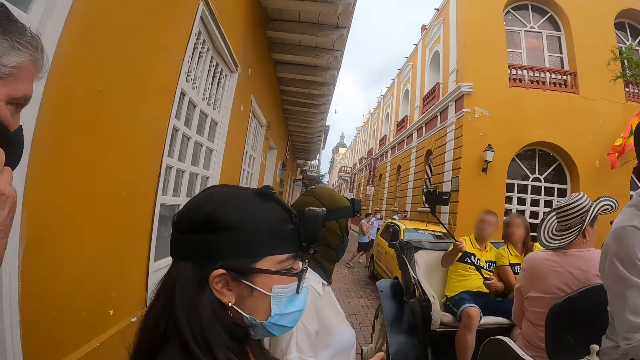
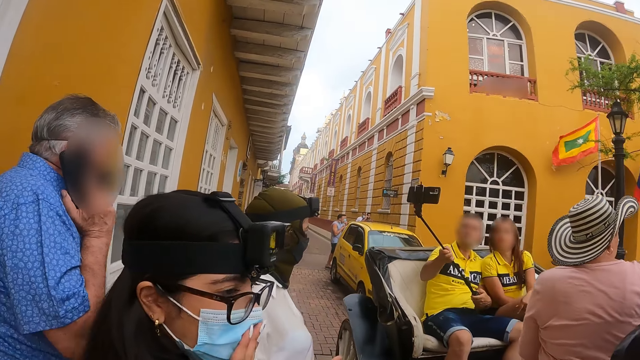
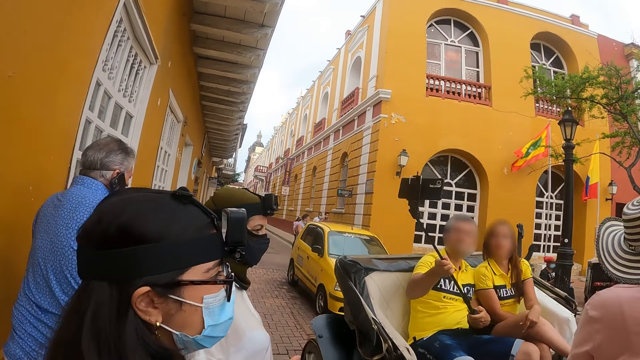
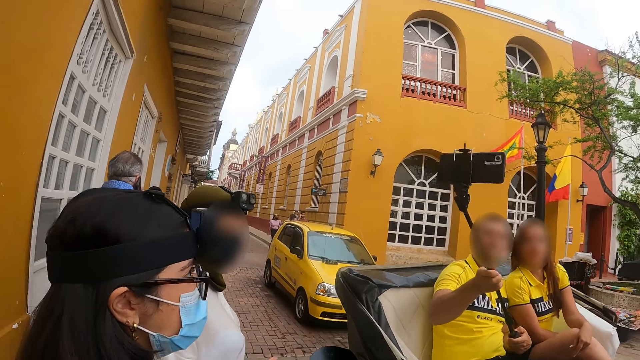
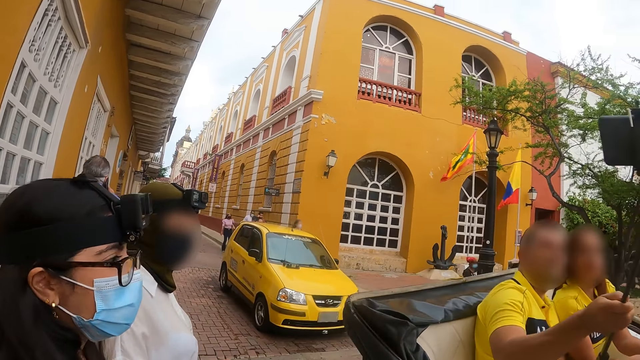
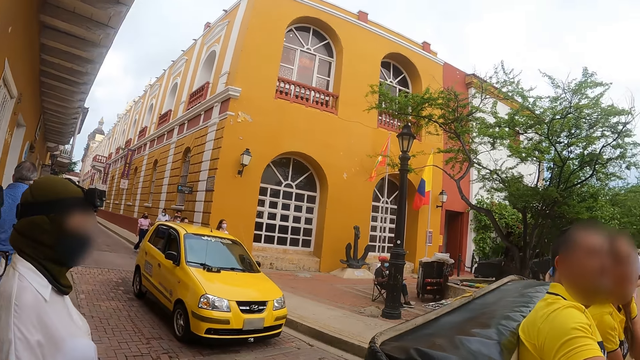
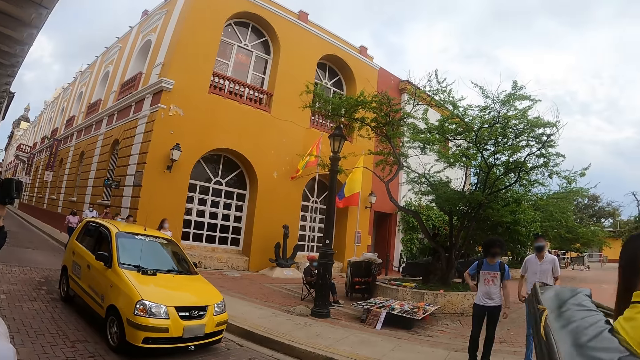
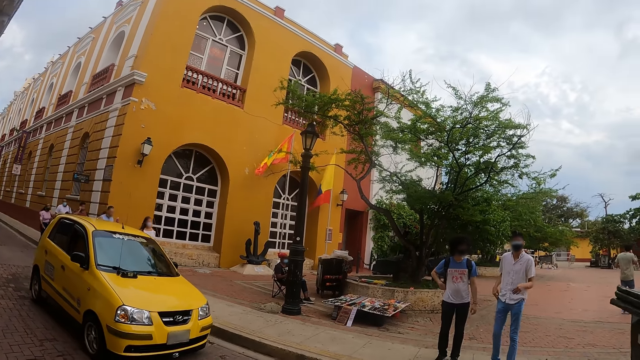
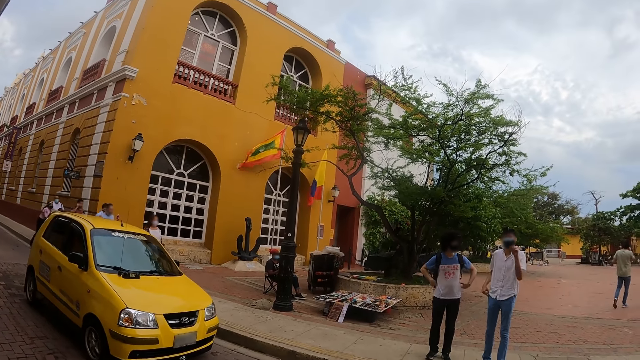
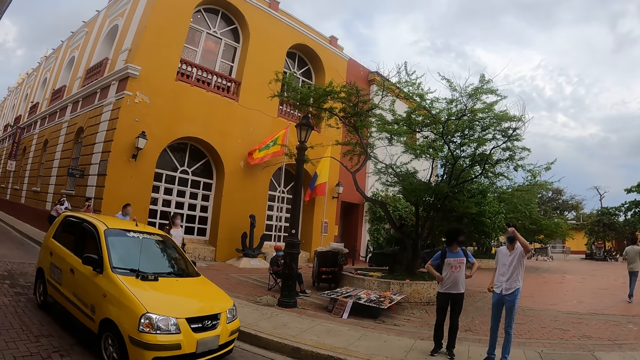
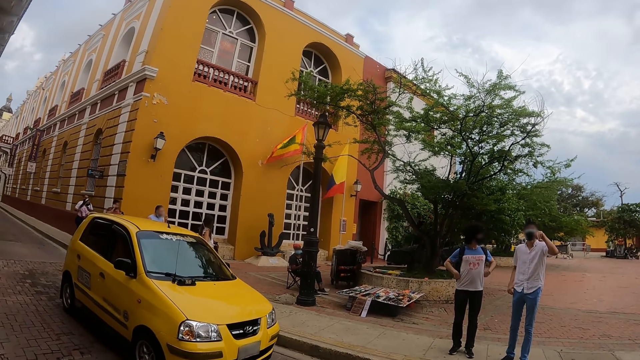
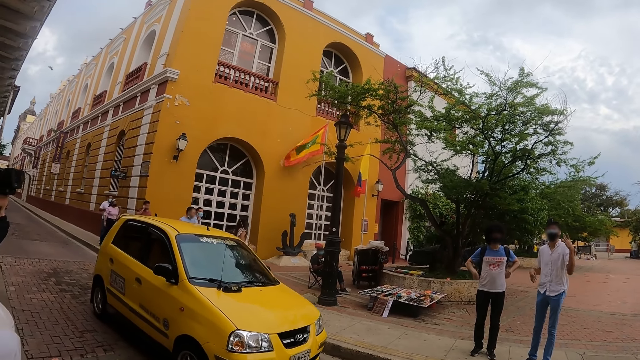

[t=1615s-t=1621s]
The camera wearer looks around.

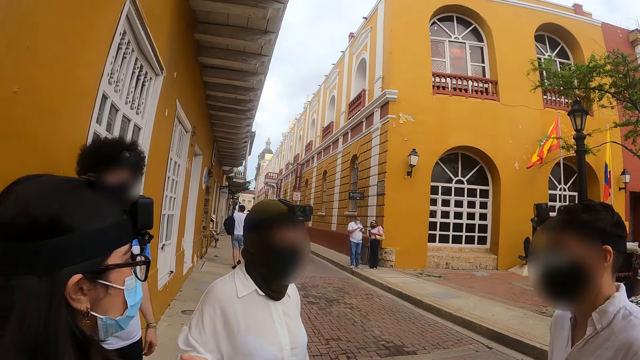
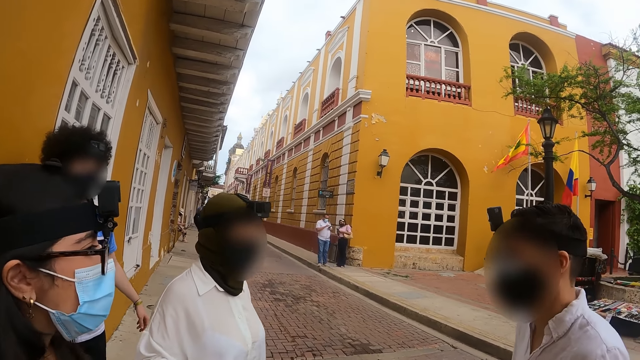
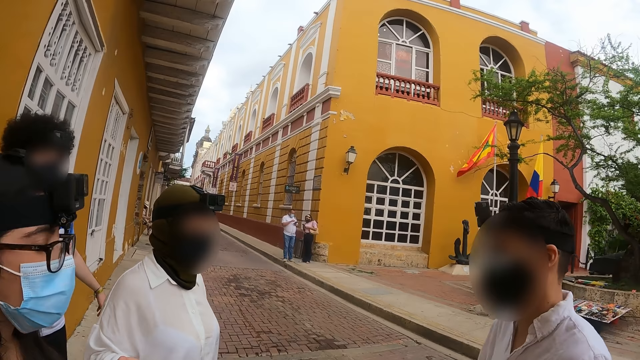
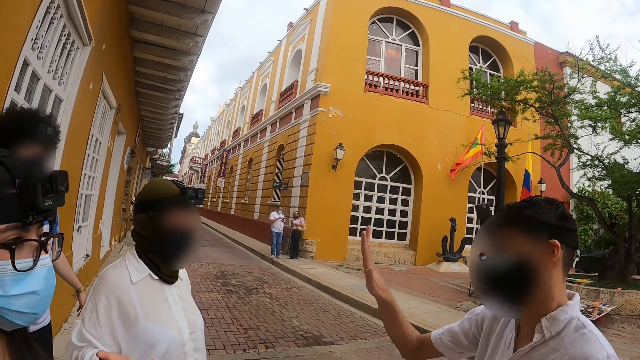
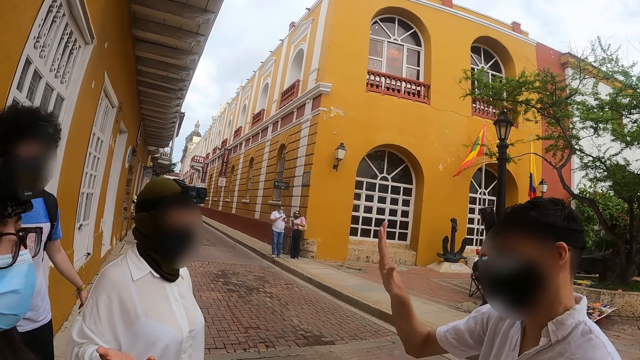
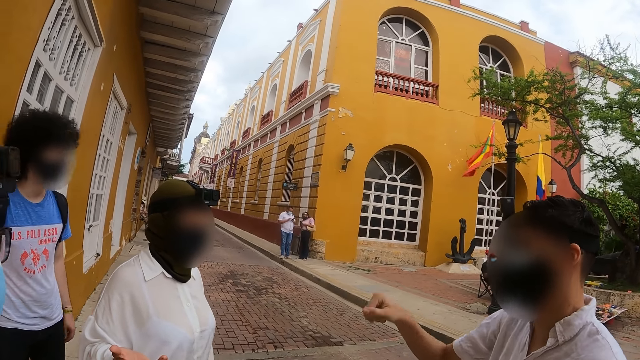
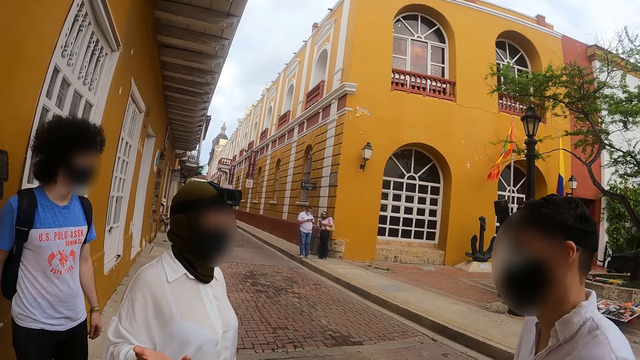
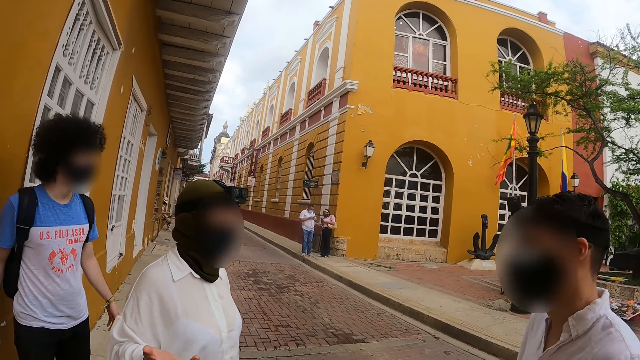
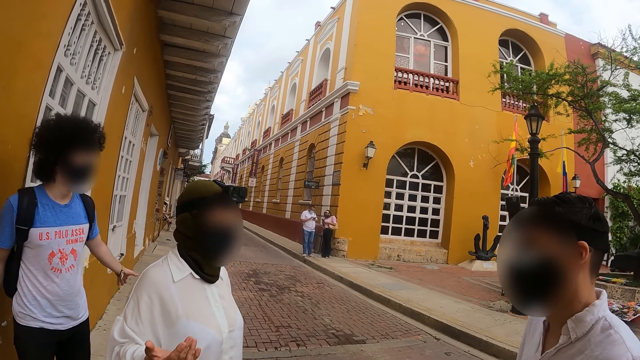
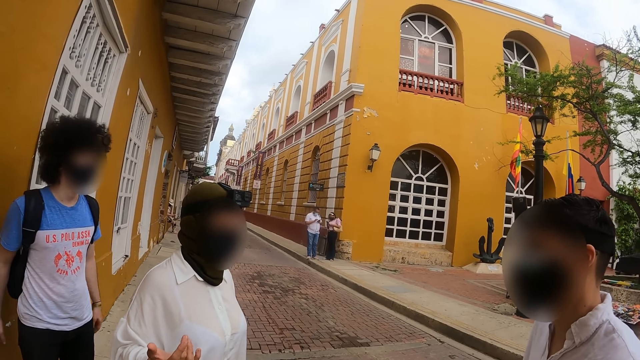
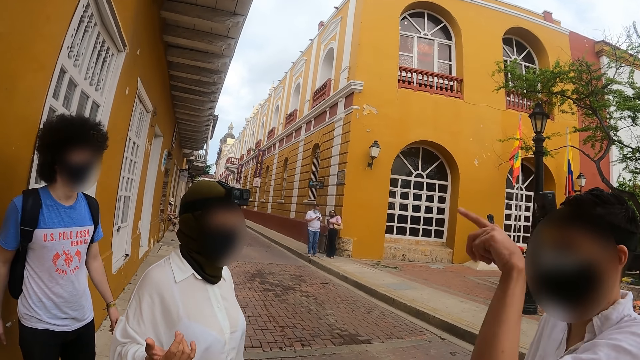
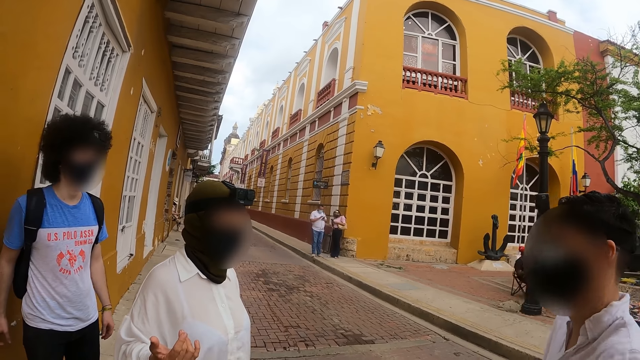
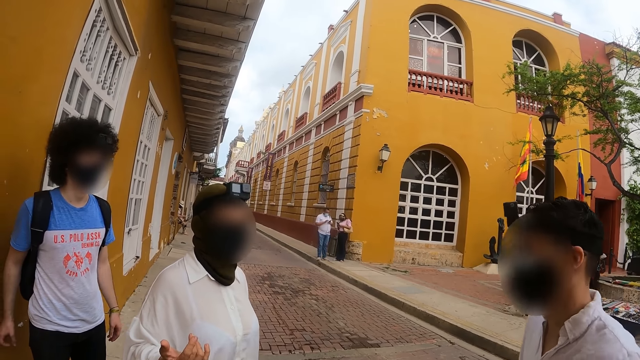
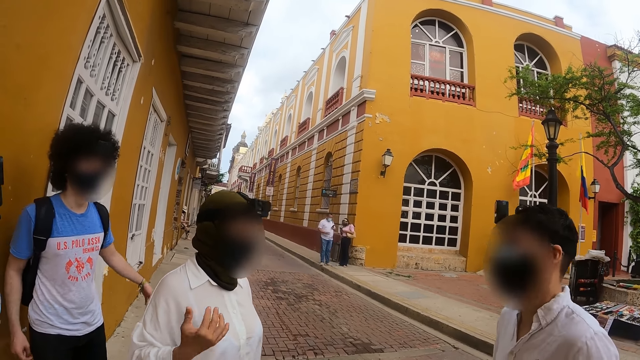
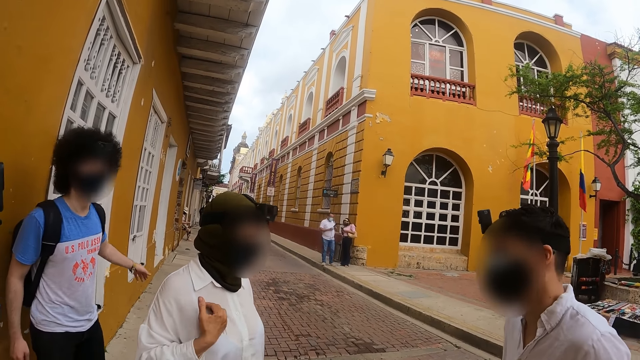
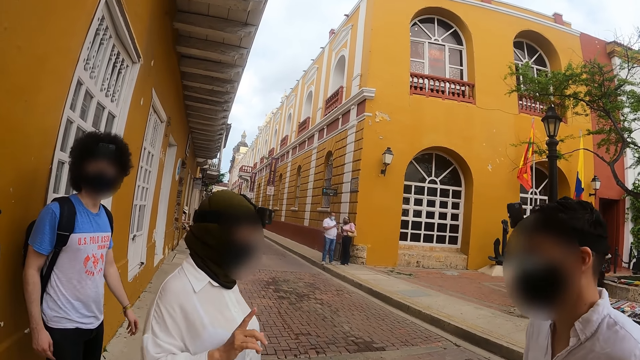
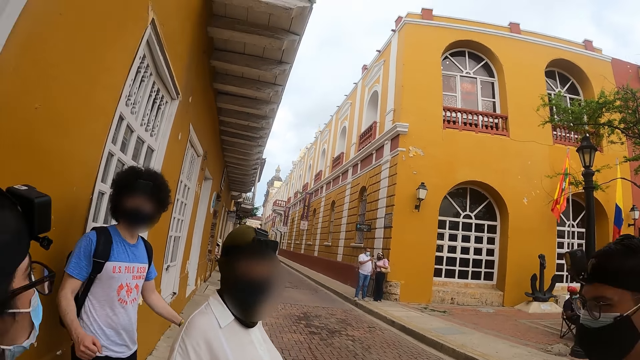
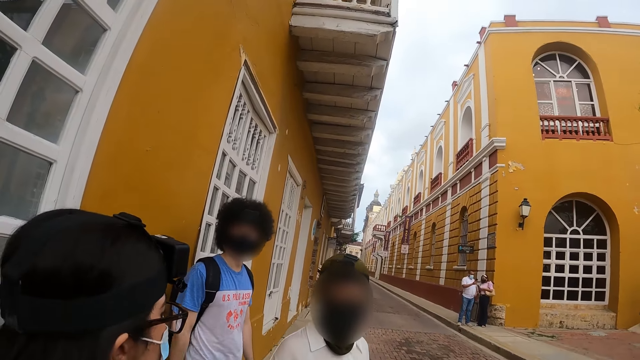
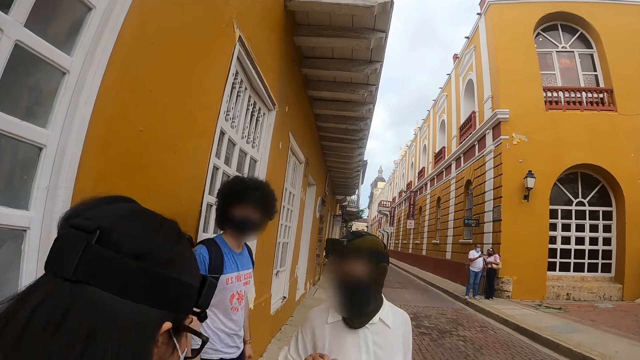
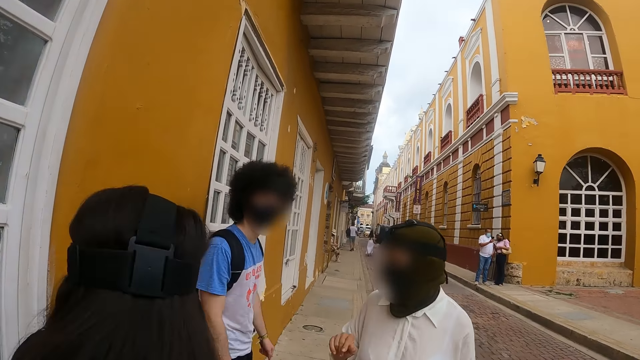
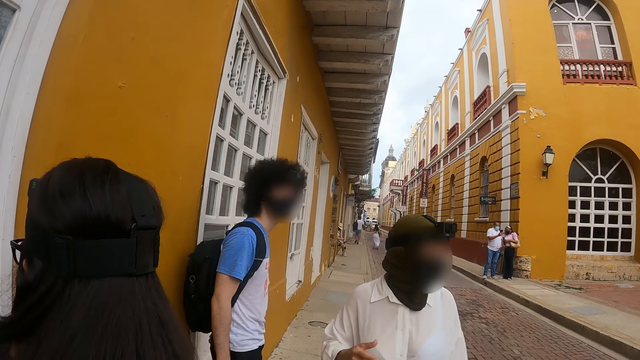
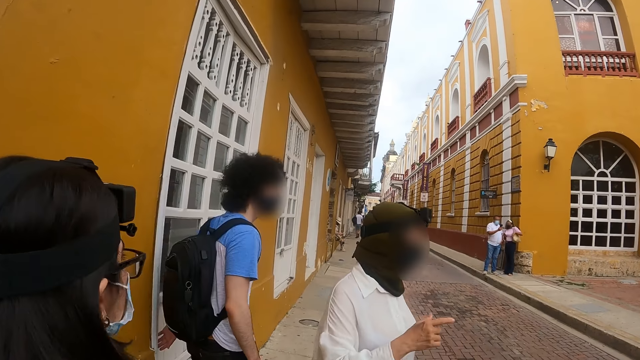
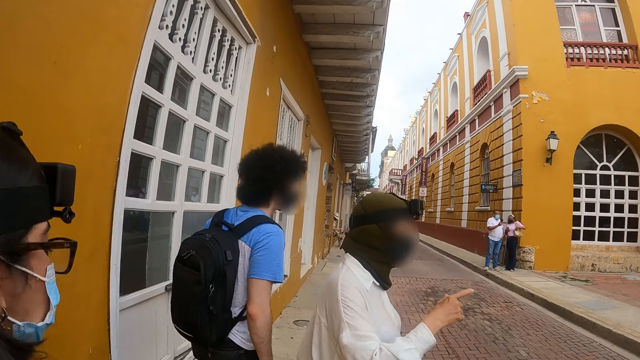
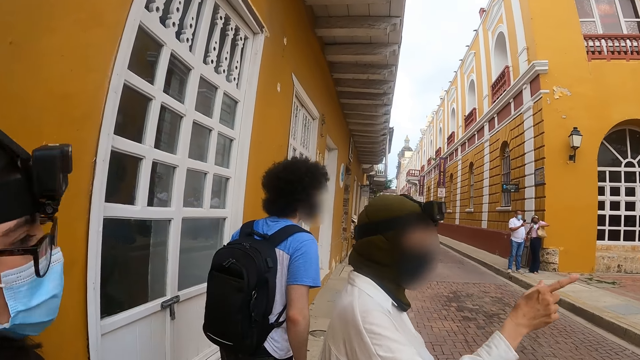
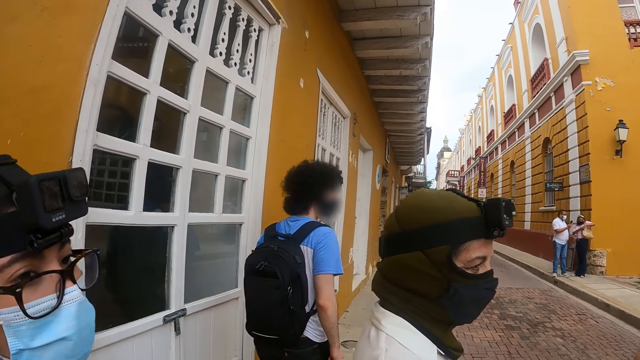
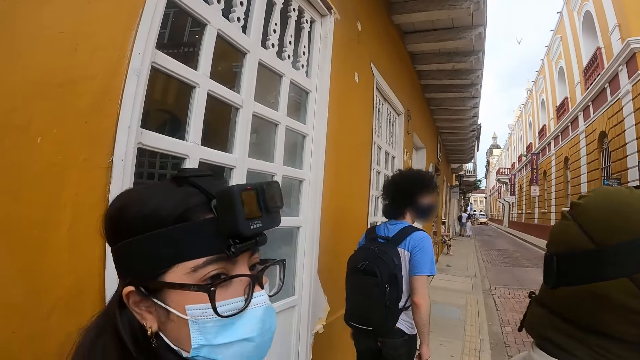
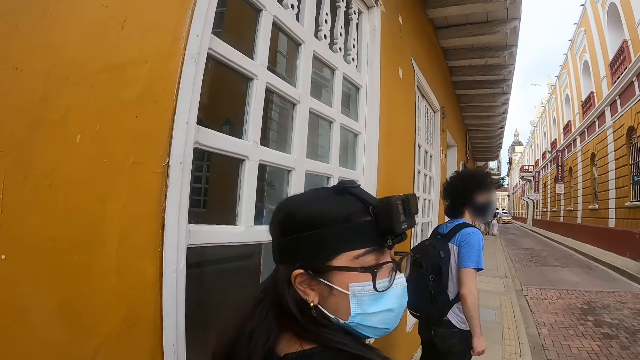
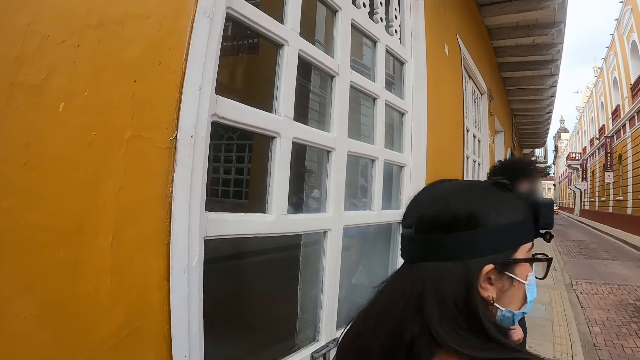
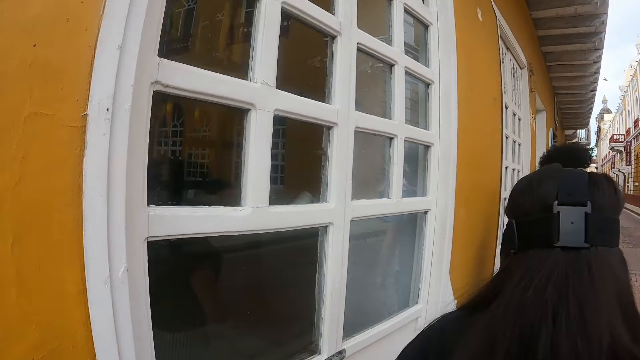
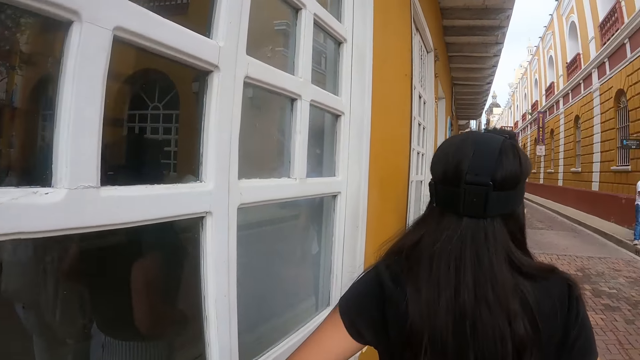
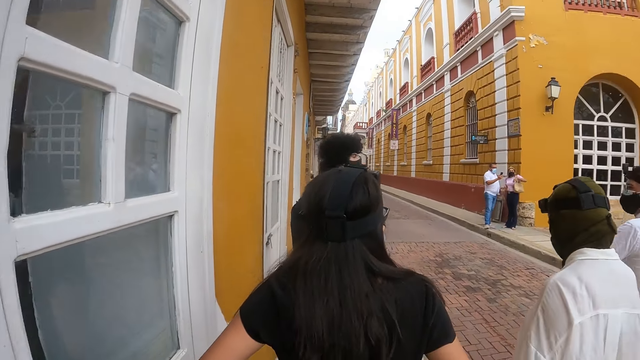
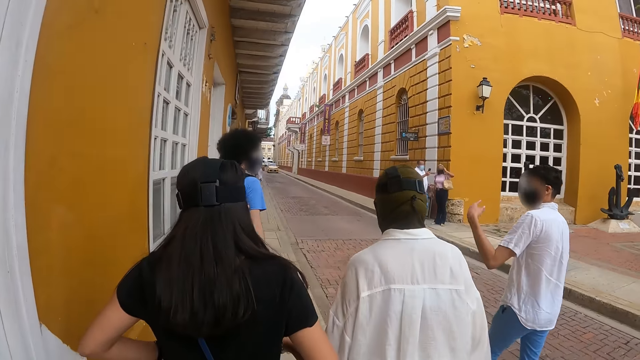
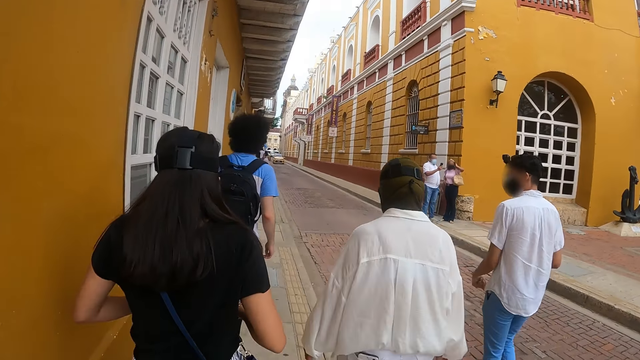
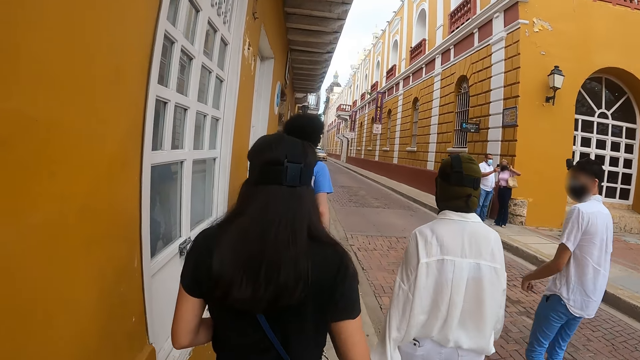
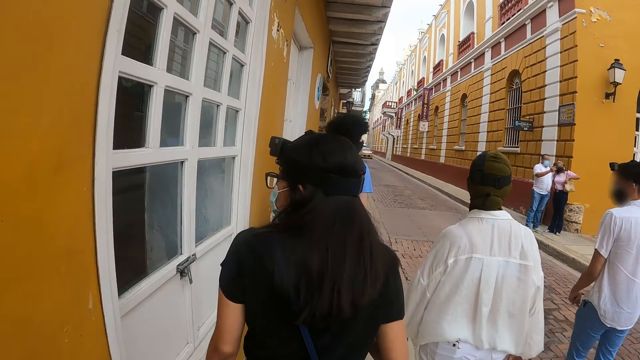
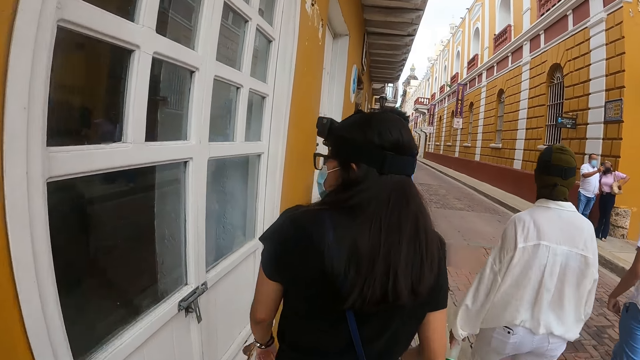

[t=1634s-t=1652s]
A man gestures. Another man gestures. The other man walks around. A person walks around. The camera wearer looks around. Another person walks around. The camera wearer walks around. The first man walks around. The camera wearer walks.
